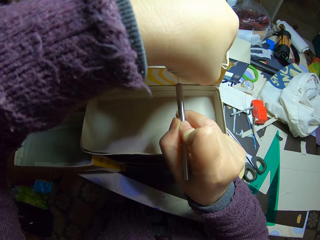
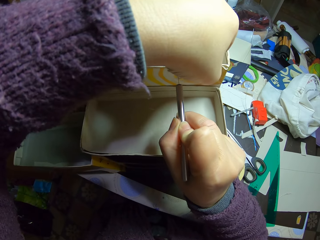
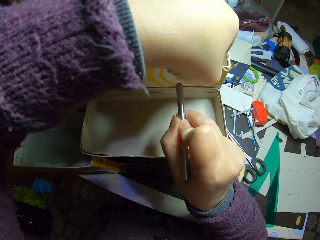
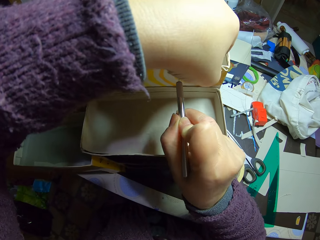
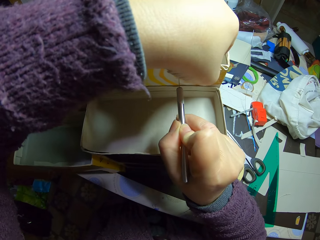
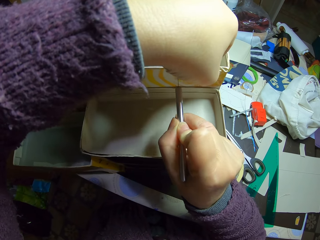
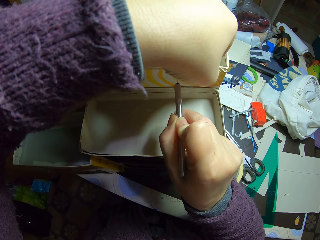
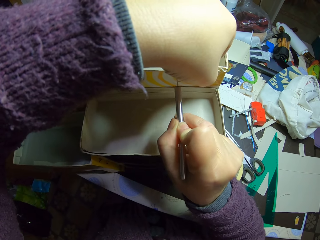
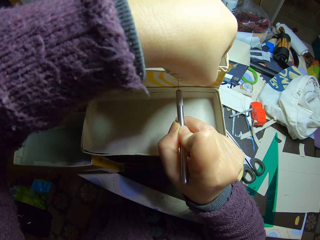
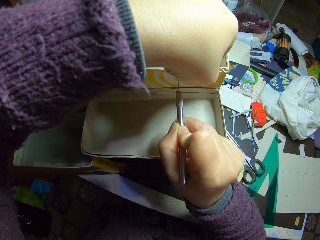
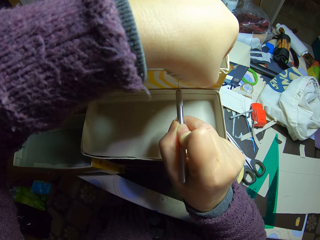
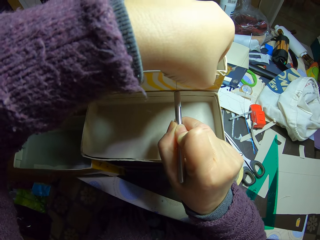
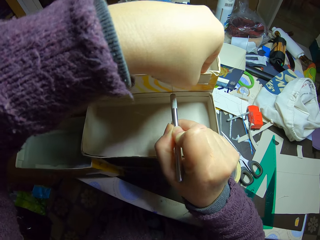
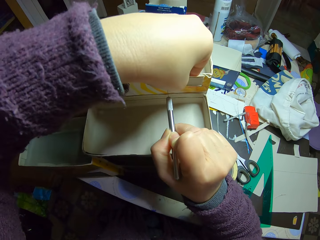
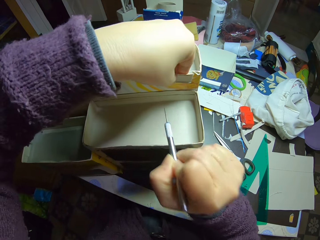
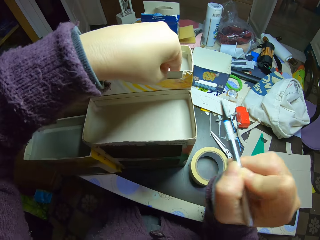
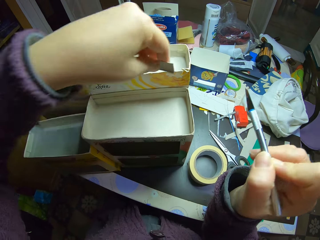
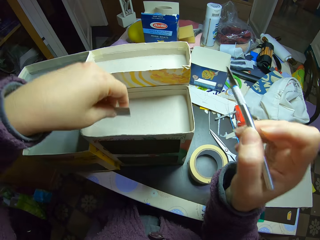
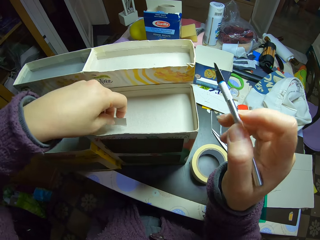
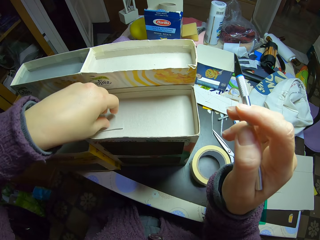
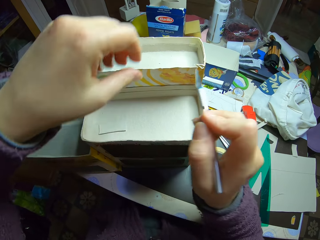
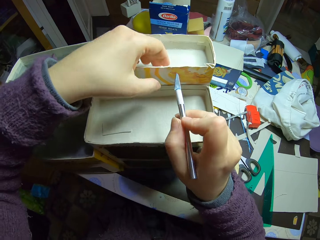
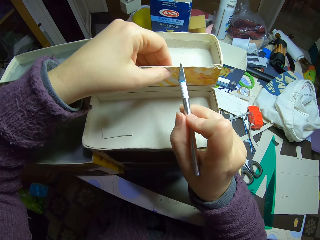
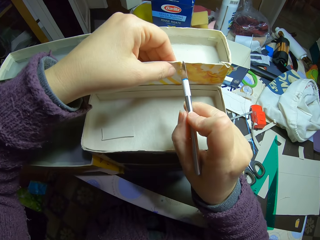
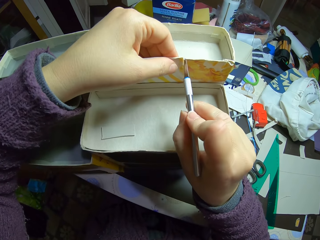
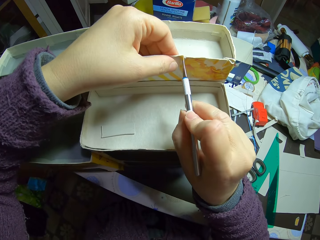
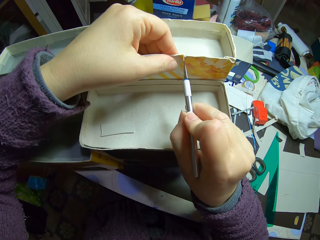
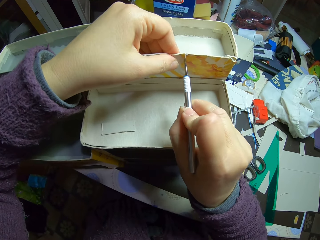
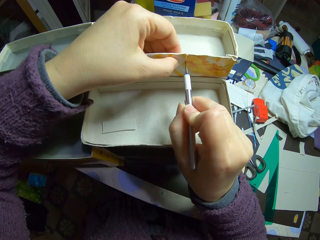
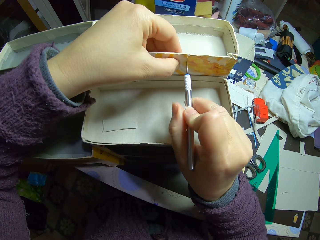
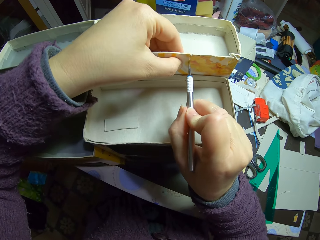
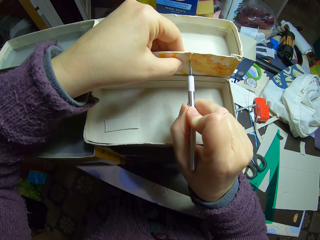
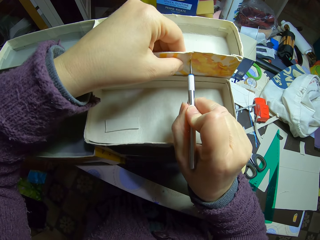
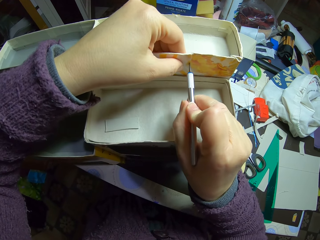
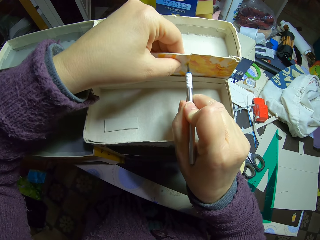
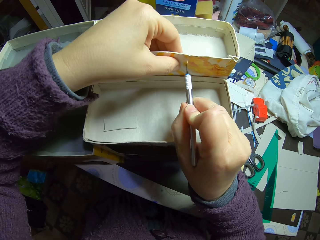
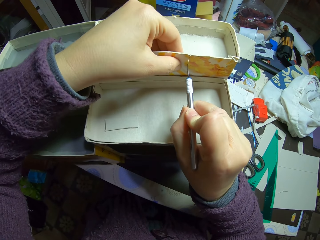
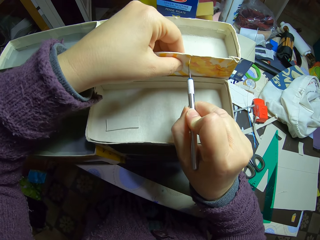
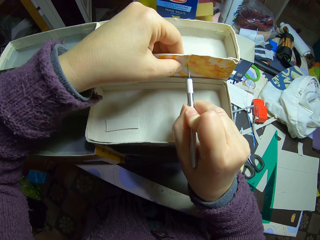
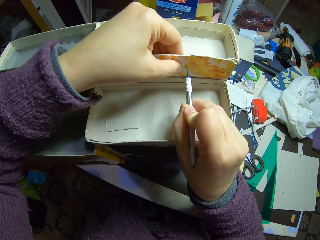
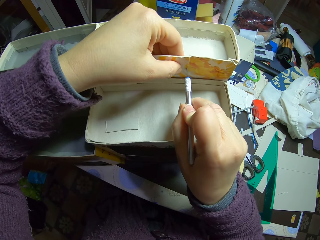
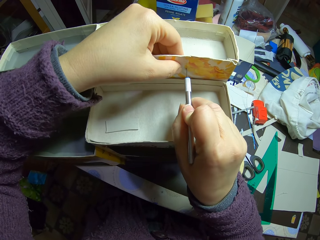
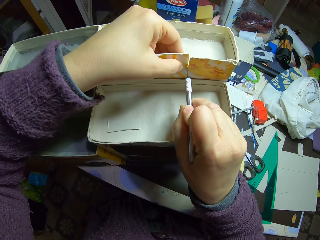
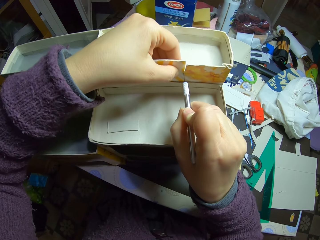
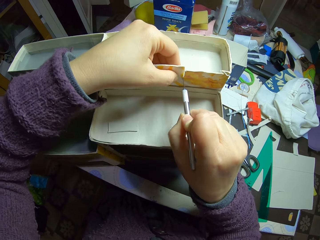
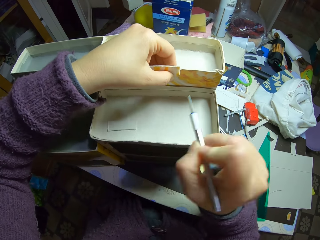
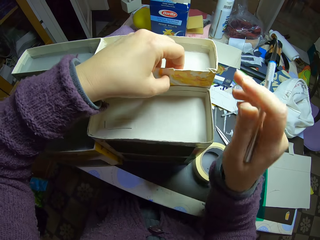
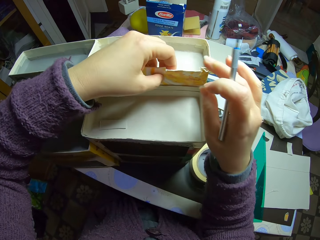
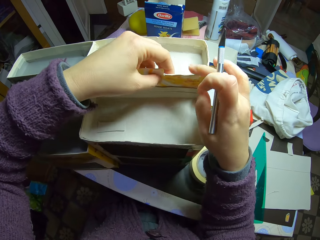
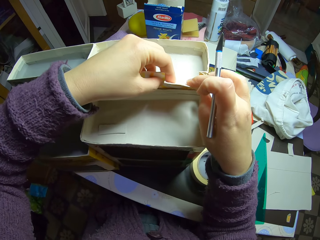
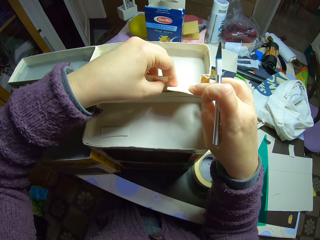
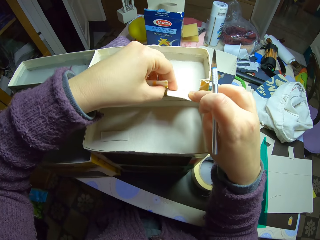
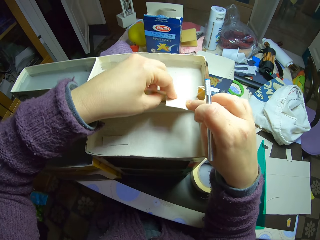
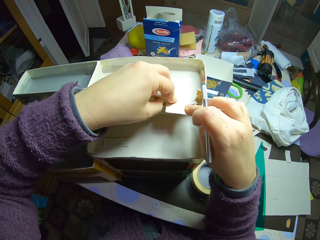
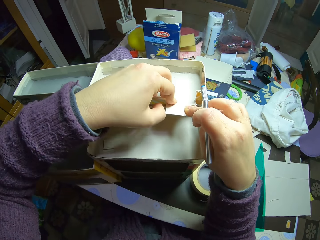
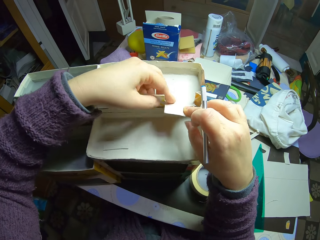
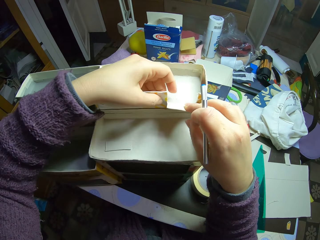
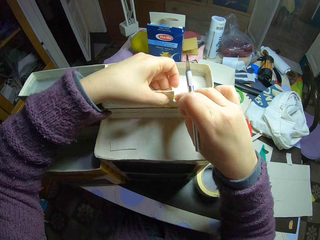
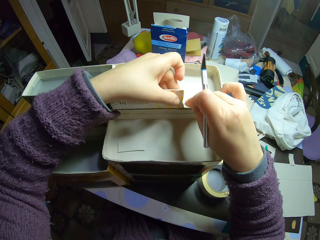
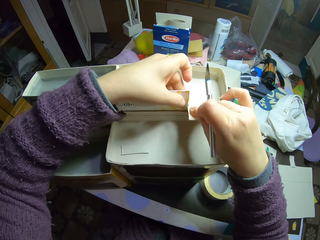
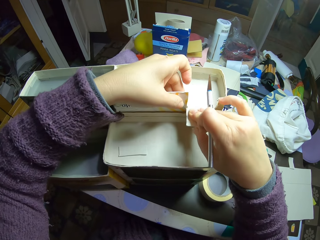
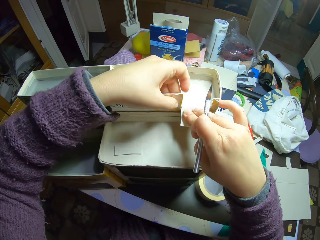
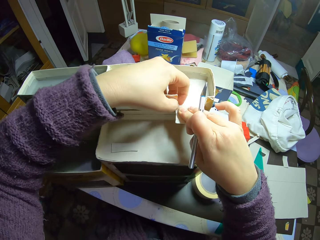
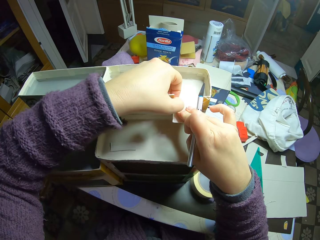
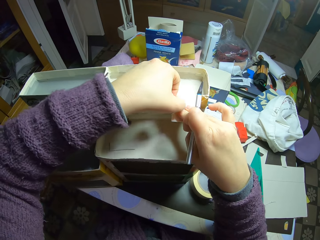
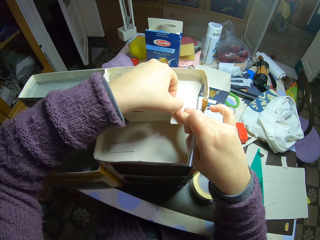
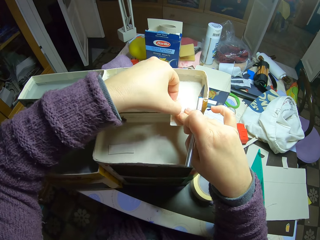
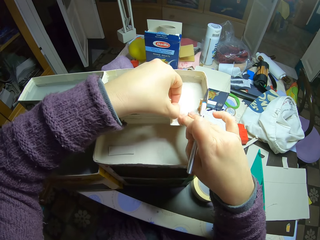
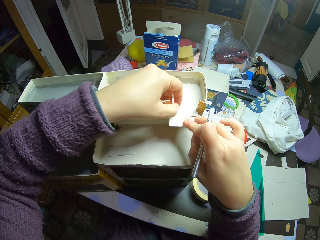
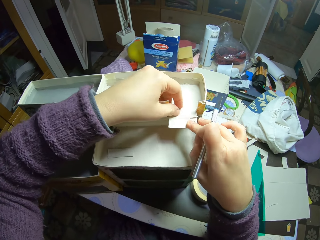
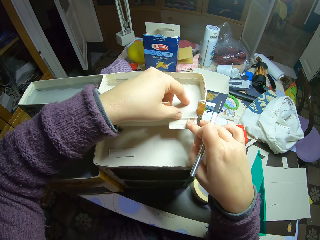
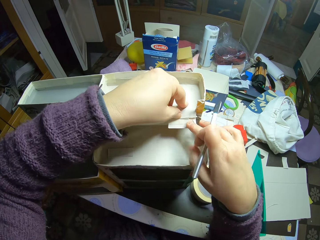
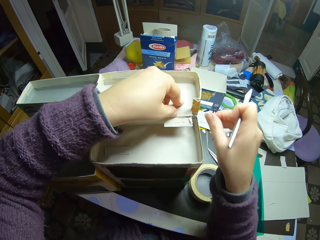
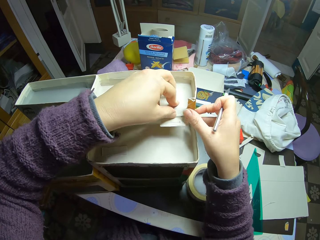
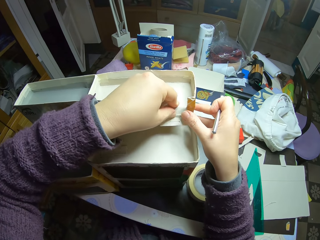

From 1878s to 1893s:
The camera wearer removes the piece of paperboard. They drop the piece of paper on the carton top. They slice the carton with the slicing tool. They bend a part of the carton.

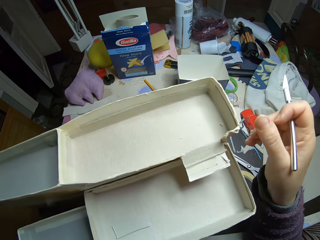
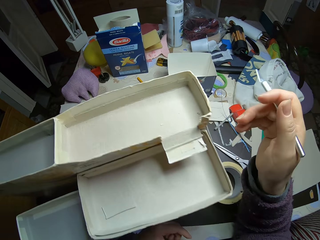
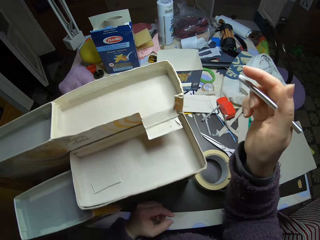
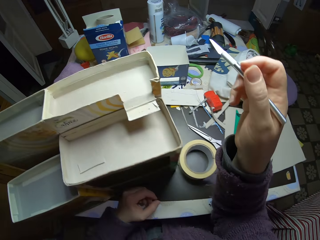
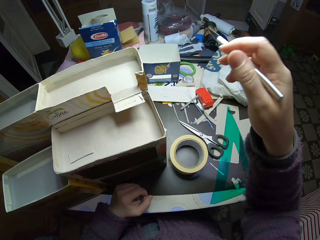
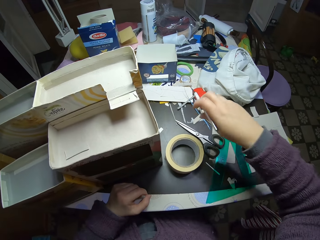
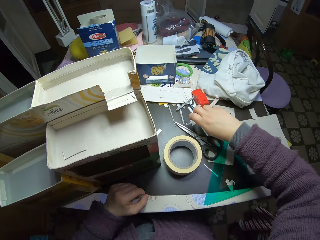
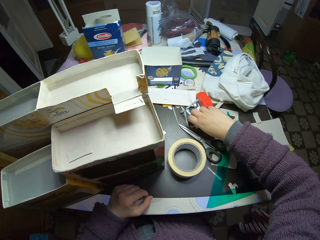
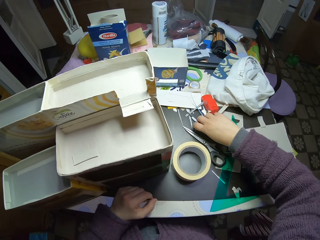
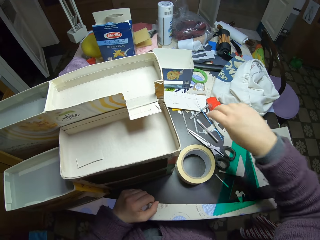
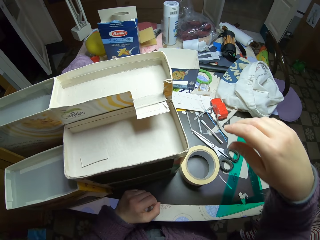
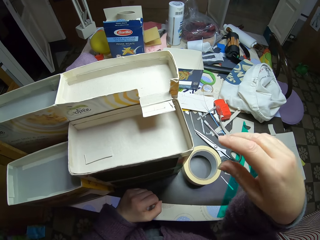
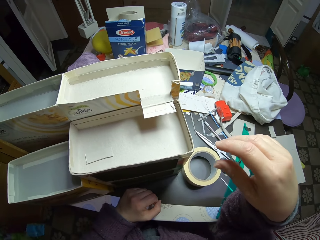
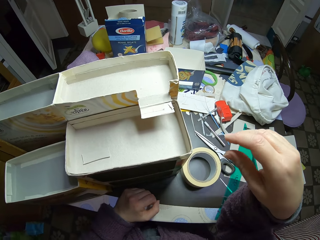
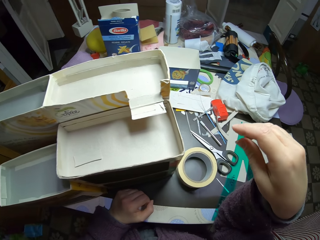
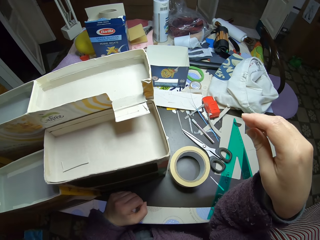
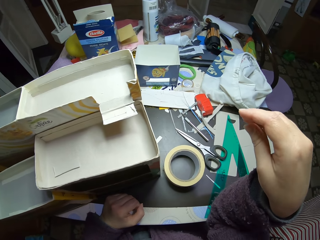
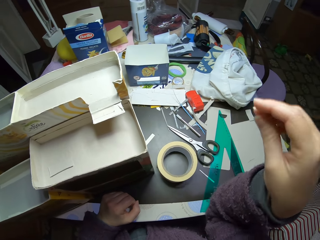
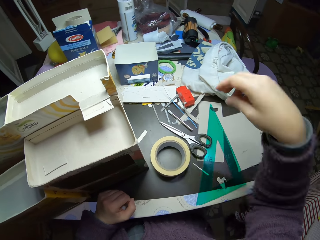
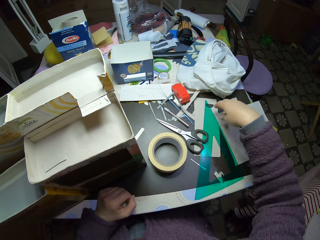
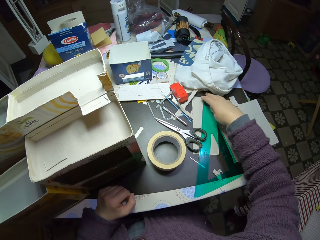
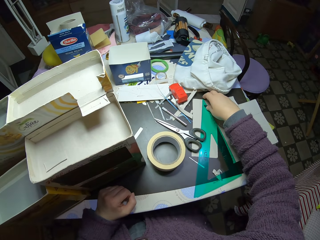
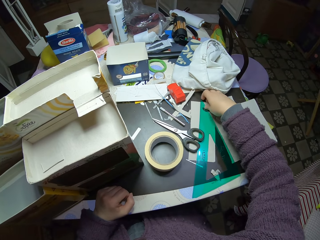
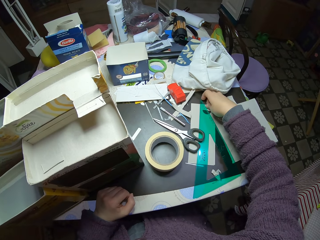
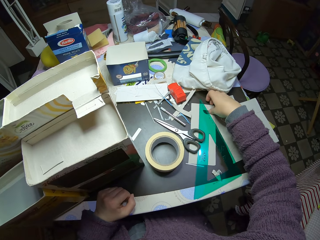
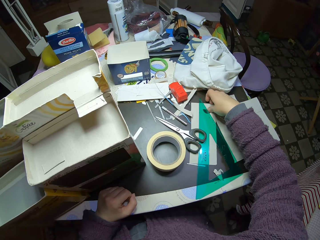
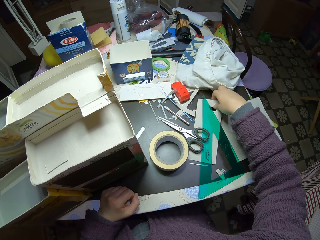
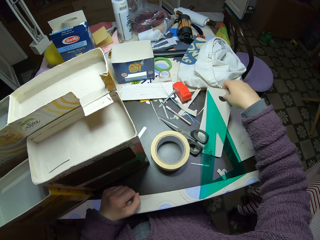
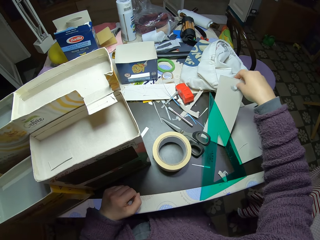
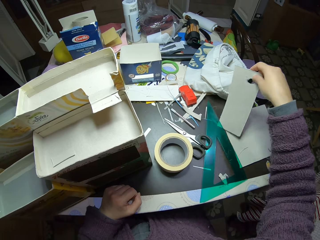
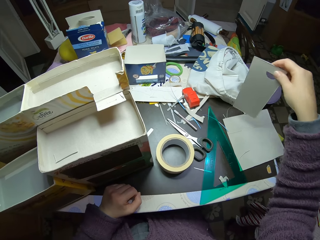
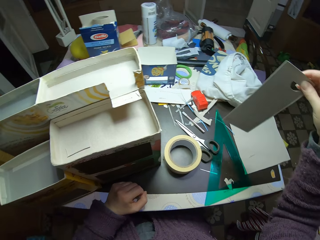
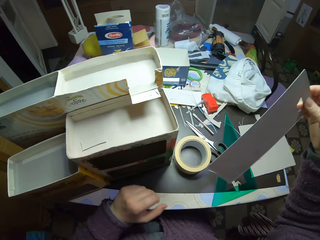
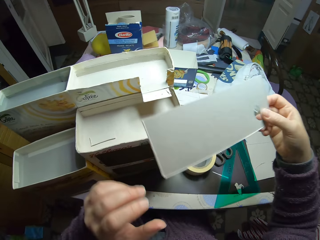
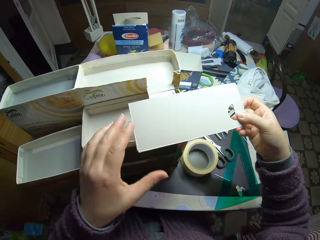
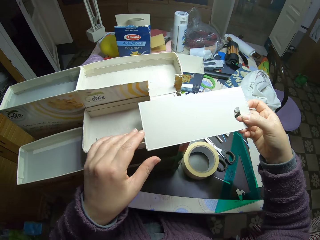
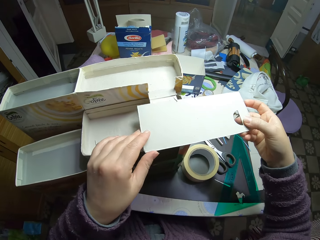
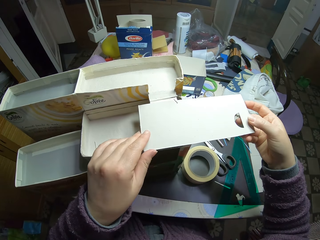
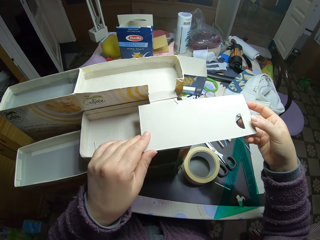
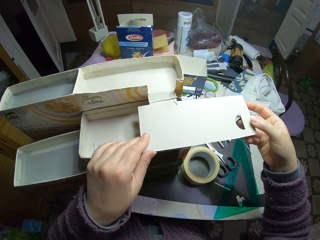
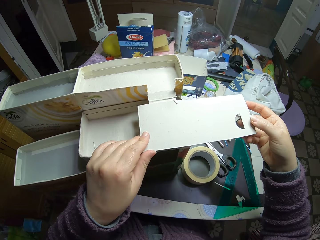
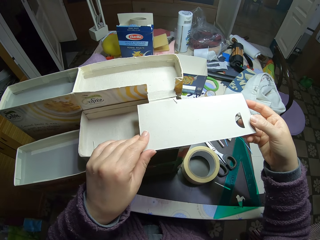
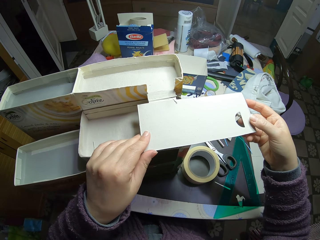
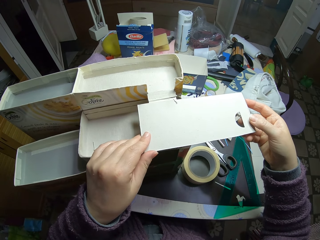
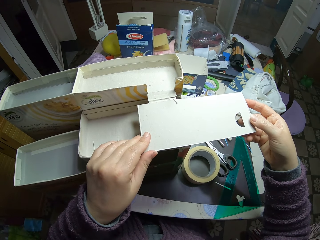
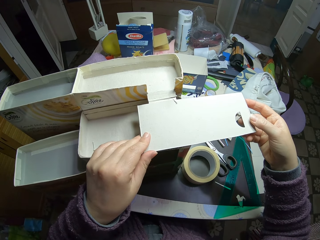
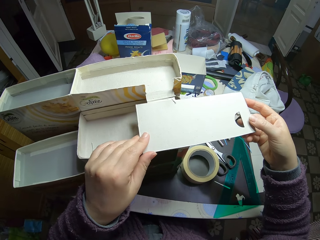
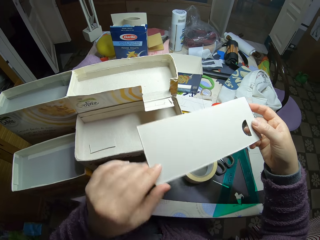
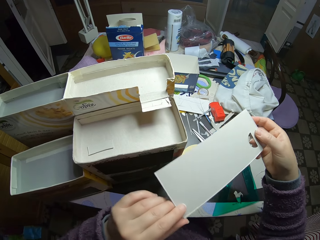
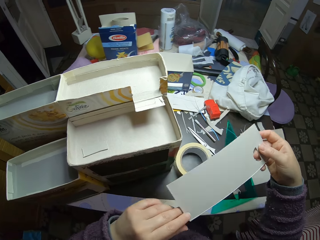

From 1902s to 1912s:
The camera wearer drops the slicing tool on the table. He picks up a piece of carton or paper on the table with his right hand. He puts the paper on the model. He sizes the piece of carton on the carton box. He looks at the model.
